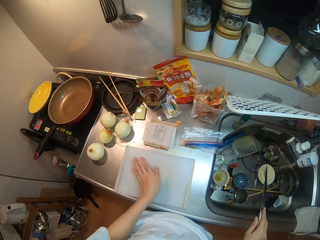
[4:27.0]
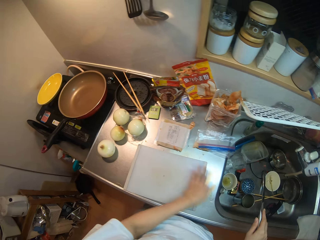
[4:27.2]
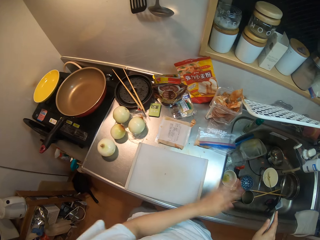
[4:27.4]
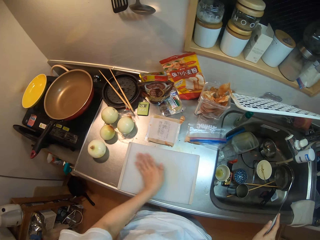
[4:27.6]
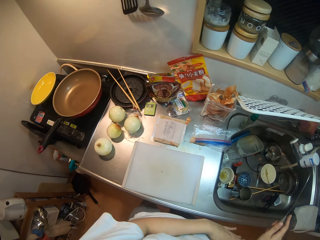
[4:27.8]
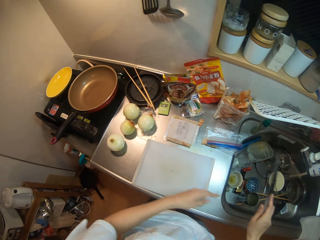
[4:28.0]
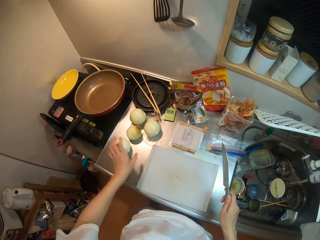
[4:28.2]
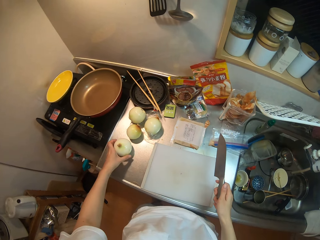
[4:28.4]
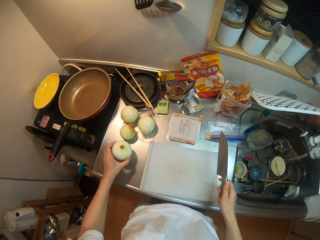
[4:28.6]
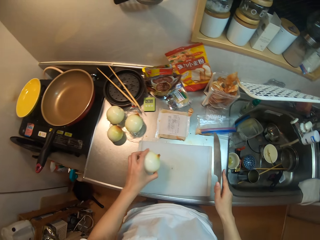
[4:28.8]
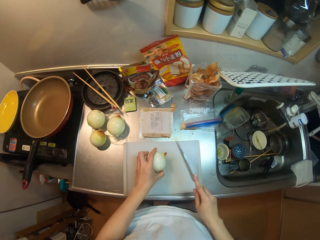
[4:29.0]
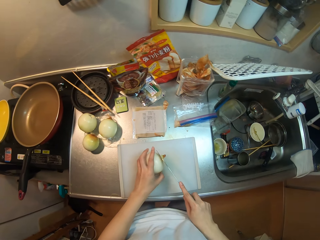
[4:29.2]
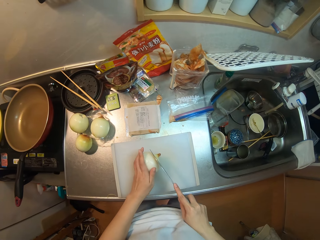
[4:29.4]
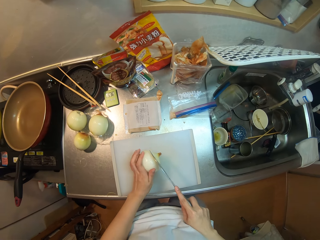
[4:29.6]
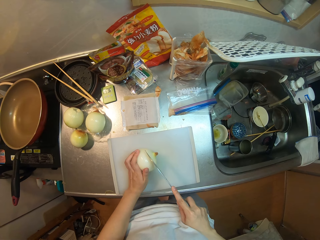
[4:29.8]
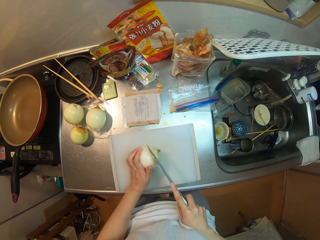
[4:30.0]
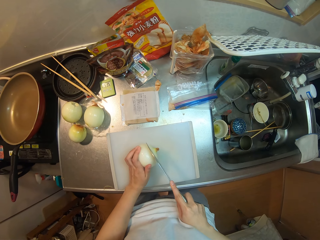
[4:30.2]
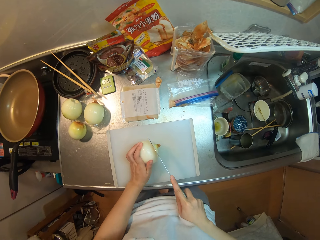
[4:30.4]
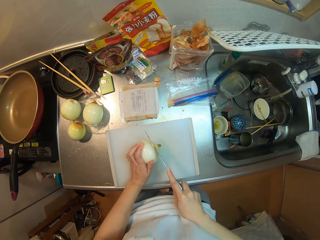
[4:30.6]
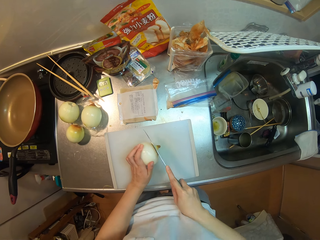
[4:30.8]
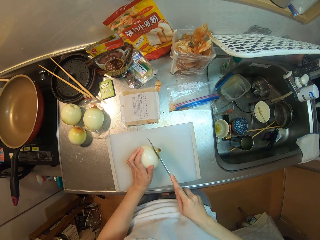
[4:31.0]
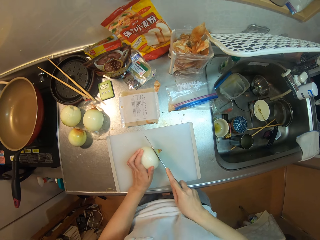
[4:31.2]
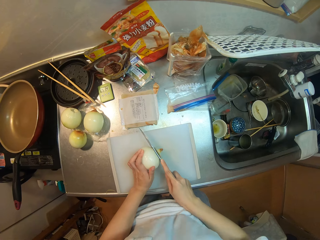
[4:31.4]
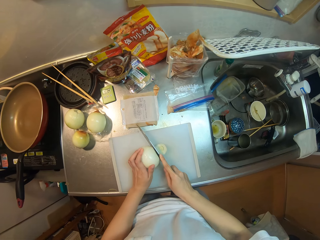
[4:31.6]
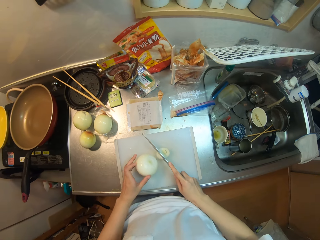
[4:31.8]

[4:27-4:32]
The camera wearer picks up an onion from the kitchen countertop. They trim the end of the onion.

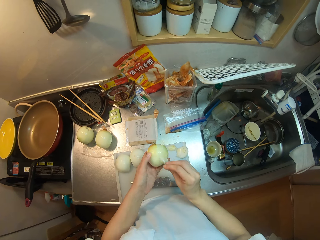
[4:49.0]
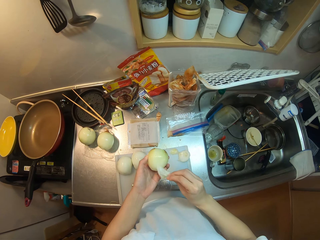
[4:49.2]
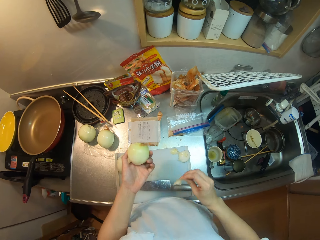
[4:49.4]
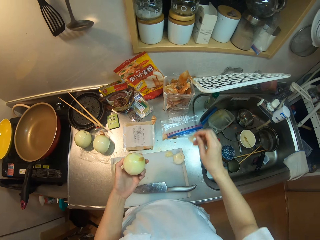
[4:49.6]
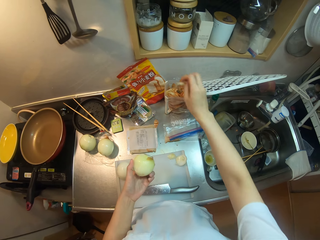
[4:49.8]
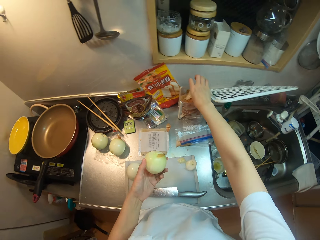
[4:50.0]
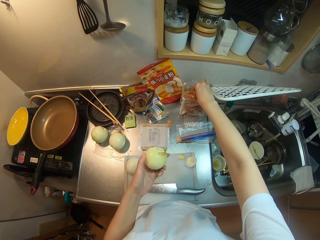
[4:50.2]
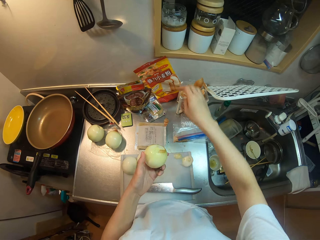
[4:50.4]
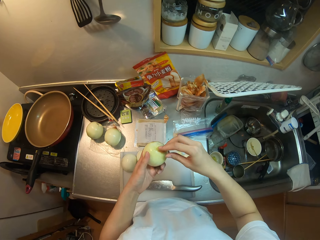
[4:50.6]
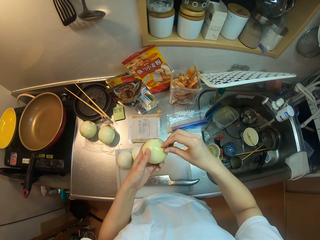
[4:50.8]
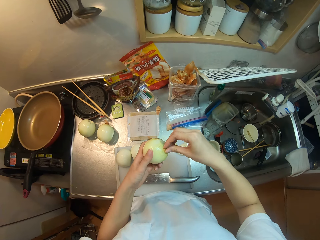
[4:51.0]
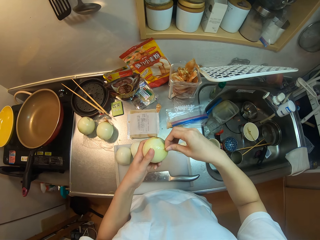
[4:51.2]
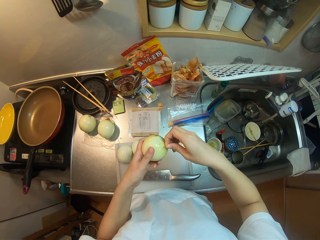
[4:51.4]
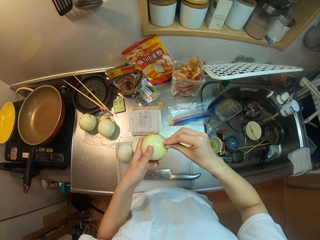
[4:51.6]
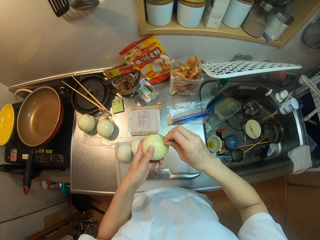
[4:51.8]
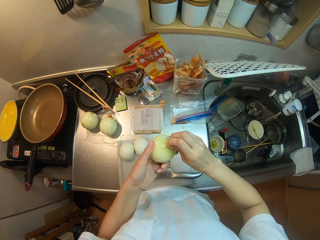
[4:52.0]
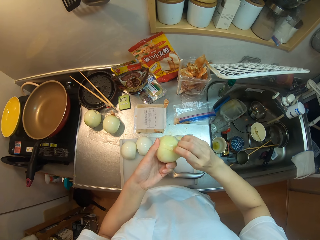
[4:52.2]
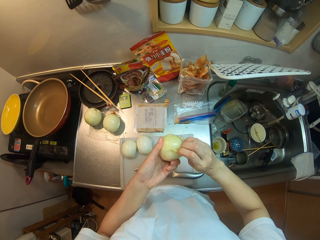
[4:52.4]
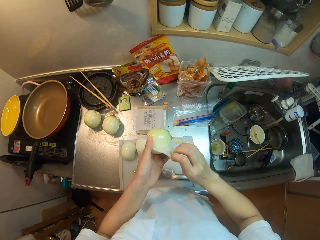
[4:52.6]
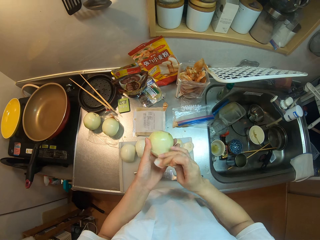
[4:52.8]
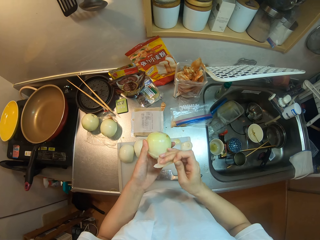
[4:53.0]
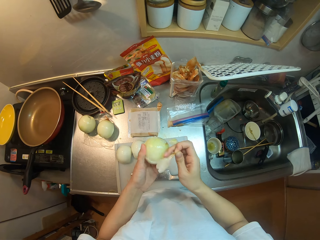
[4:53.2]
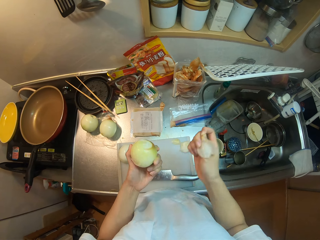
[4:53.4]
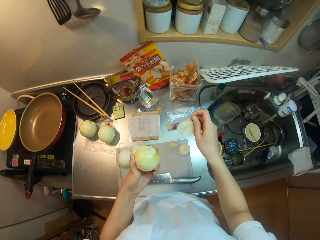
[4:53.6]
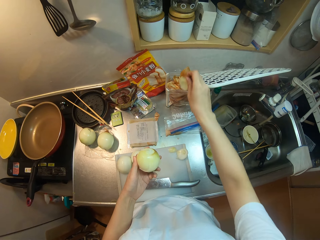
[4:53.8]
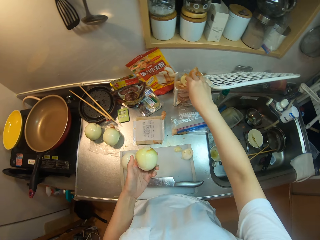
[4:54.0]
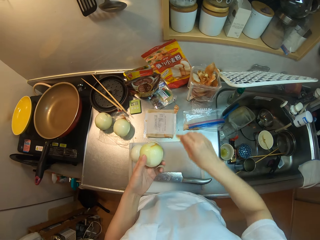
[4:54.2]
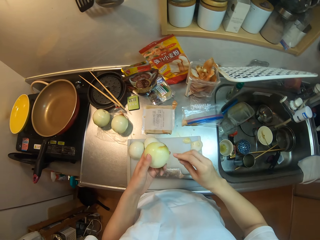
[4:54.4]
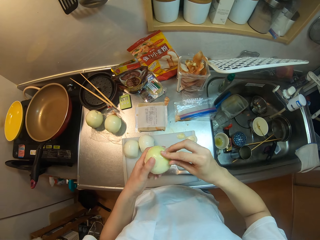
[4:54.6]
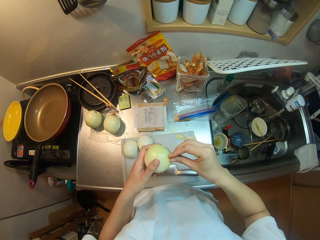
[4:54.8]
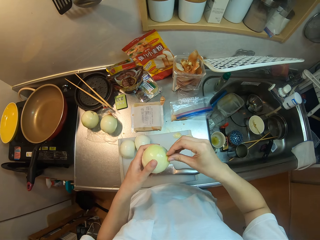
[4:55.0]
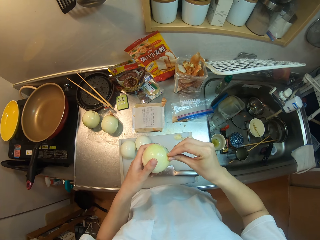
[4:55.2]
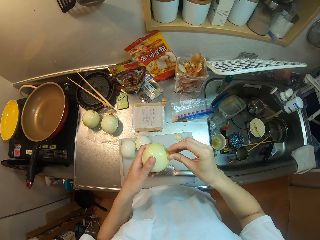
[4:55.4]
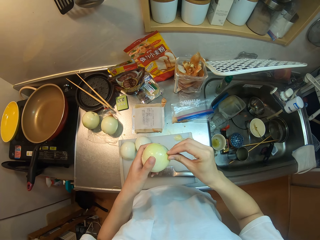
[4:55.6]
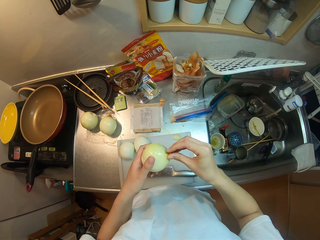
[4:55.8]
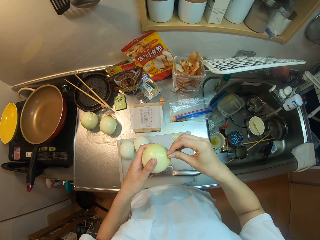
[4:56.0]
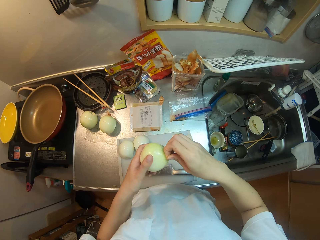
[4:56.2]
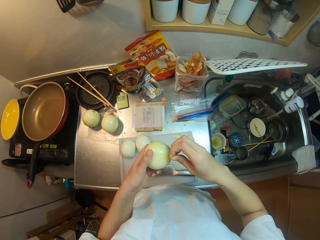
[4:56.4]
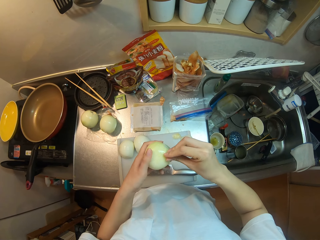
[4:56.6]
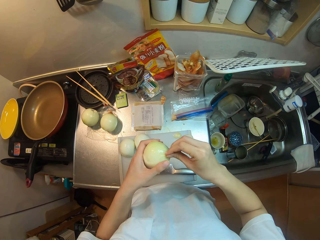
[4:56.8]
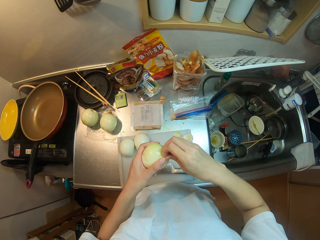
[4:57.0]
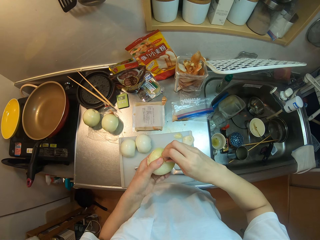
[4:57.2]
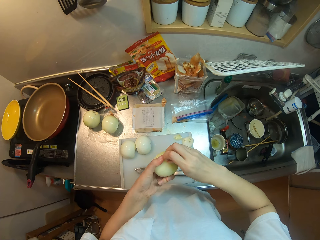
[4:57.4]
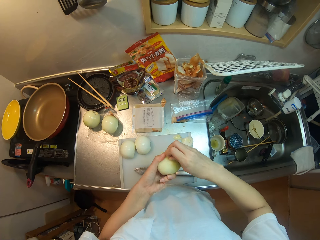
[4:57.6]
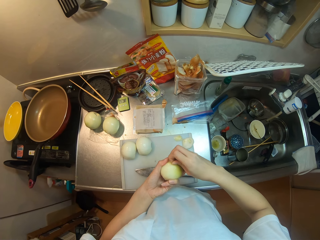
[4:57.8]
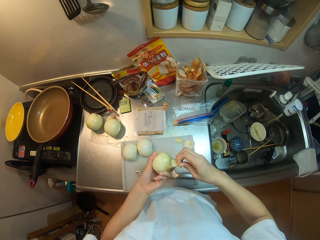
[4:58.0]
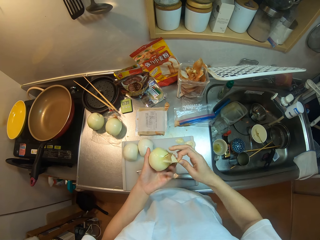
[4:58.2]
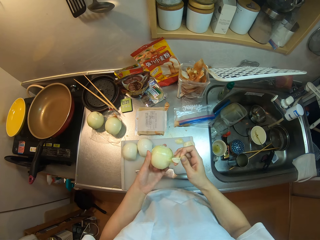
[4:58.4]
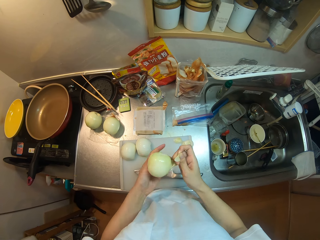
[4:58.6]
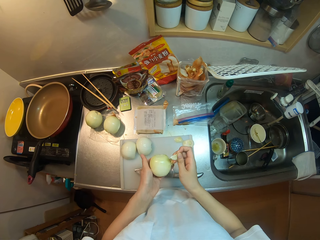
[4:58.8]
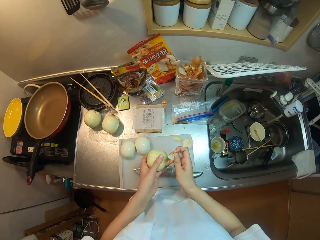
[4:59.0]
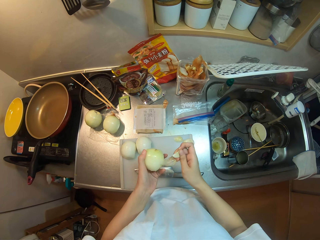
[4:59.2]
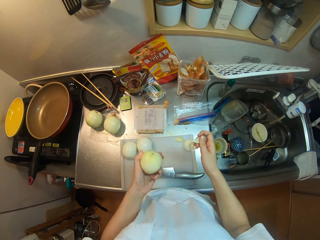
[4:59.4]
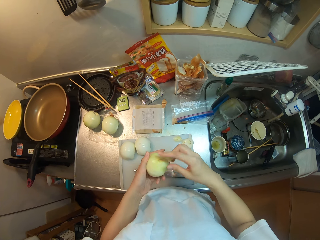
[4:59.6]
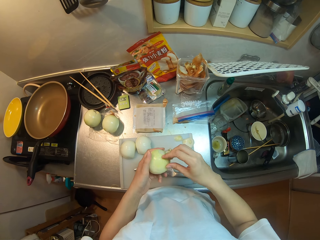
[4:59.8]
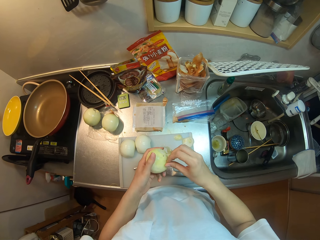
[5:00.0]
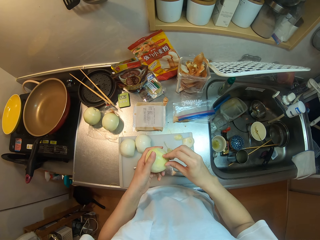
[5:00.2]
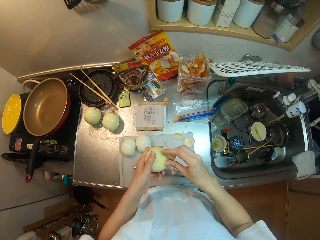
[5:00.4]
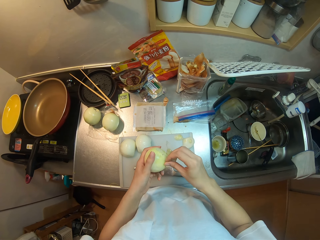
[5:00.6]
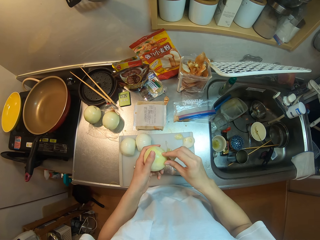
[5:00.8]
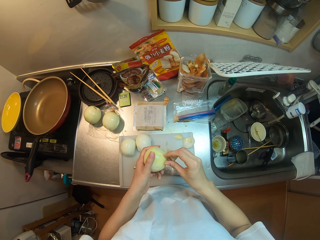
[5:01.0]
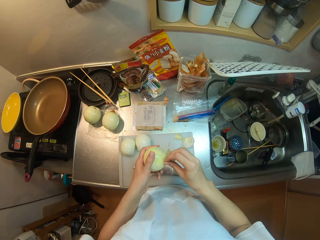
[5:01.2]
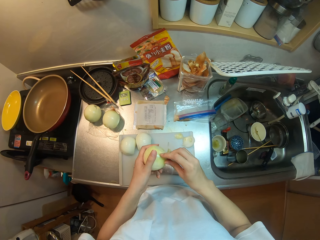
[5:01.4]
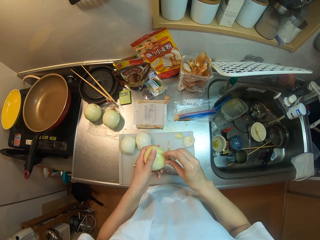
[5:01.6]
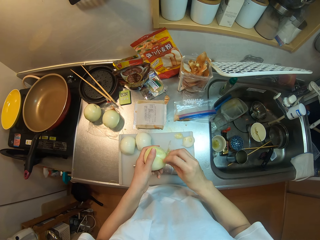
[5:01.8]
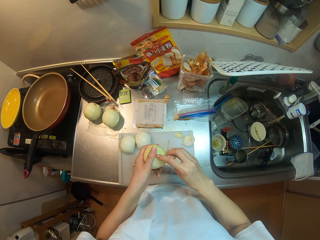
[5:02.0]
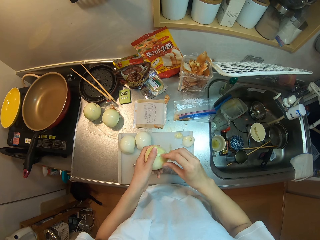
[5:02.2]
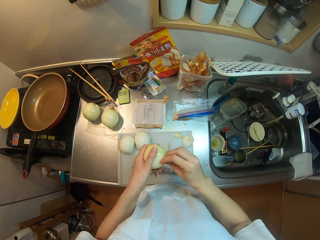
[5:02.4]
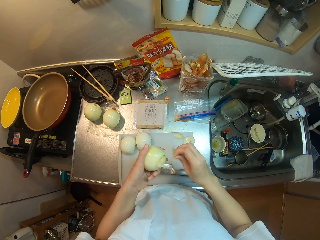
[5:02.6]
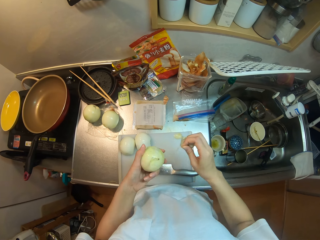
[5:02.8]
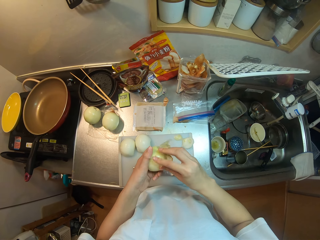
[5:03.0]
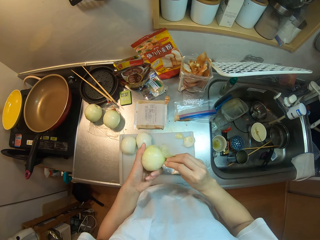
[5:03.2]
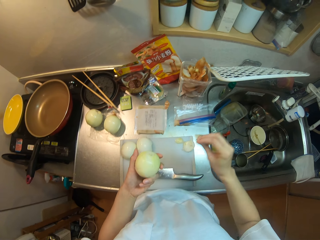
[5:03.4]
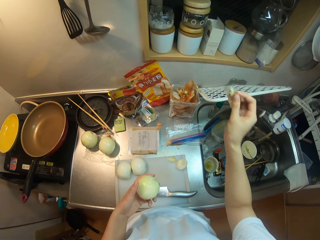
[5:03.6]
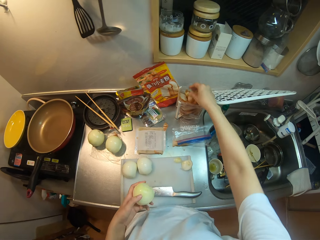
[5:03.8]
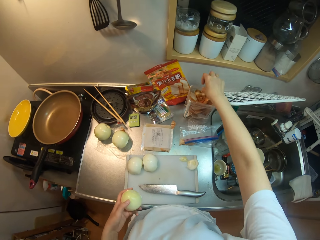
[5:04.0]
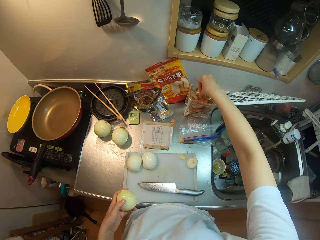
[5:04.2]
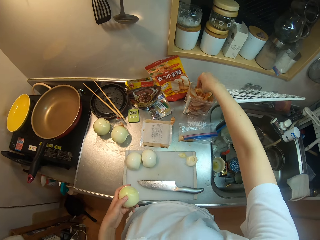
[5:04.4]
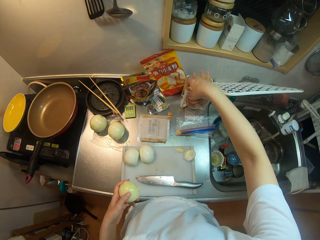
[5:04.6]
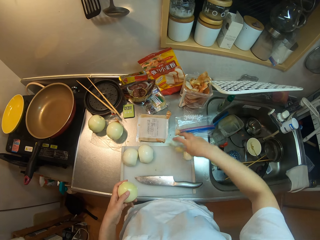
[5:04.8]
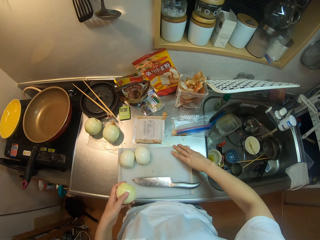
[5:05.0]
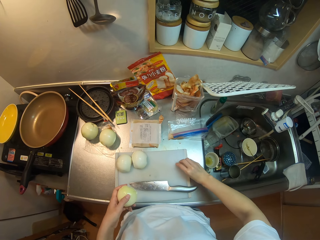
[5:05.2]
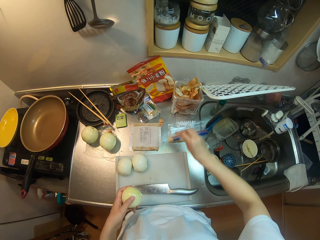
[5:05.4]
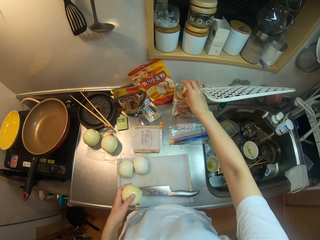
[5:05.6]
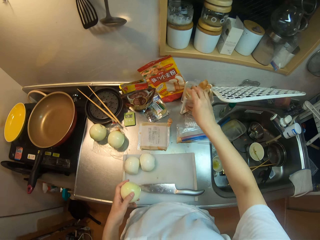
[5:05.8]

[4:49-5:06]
The camera wearer peels the onion with her hand. She drops the dirt in a polythene bag.
